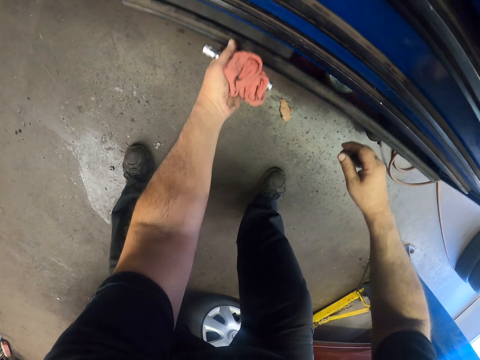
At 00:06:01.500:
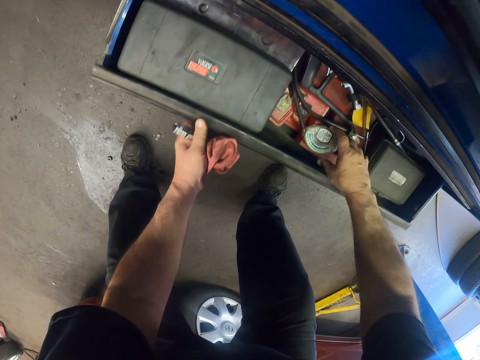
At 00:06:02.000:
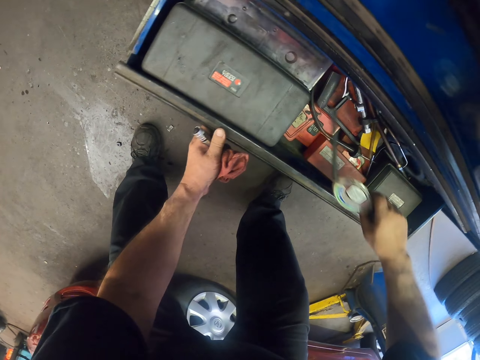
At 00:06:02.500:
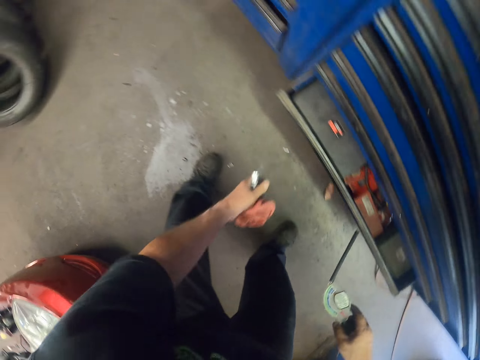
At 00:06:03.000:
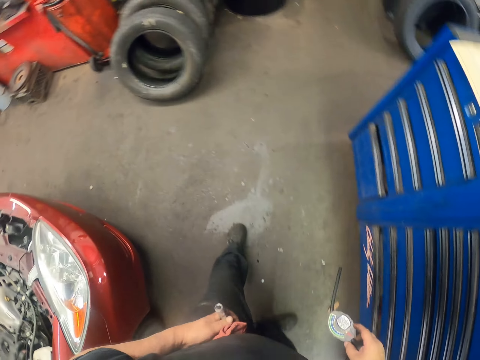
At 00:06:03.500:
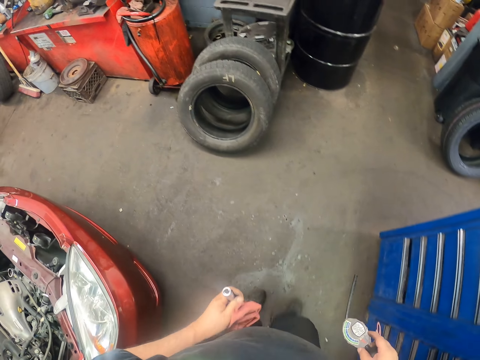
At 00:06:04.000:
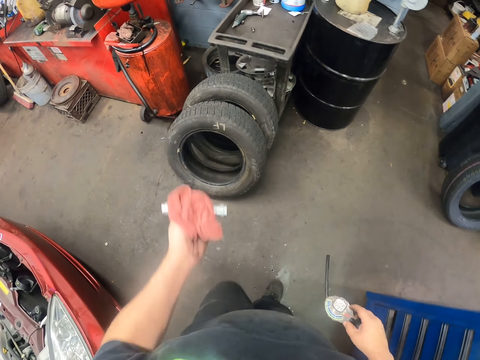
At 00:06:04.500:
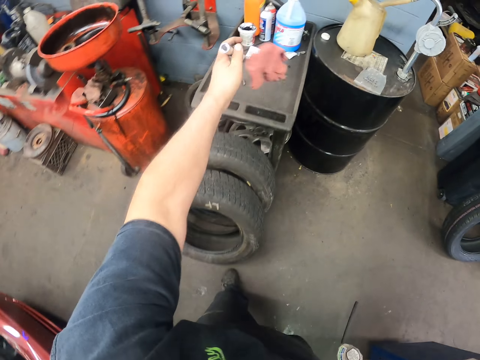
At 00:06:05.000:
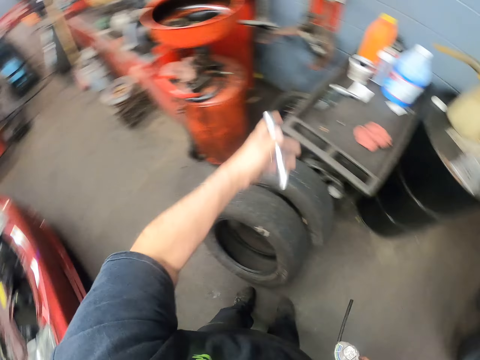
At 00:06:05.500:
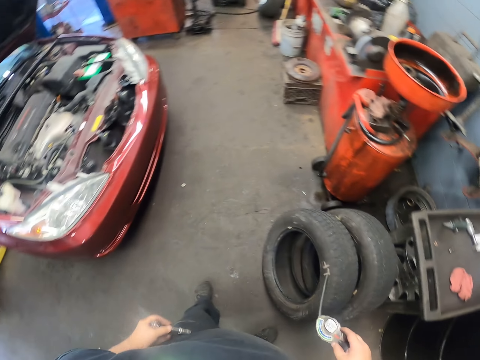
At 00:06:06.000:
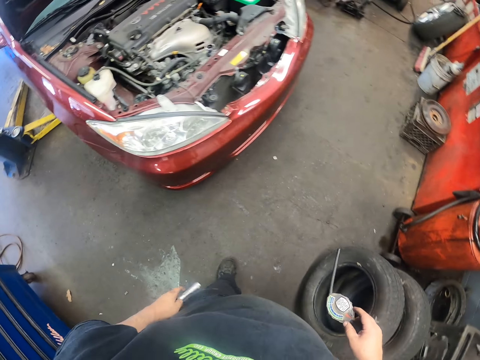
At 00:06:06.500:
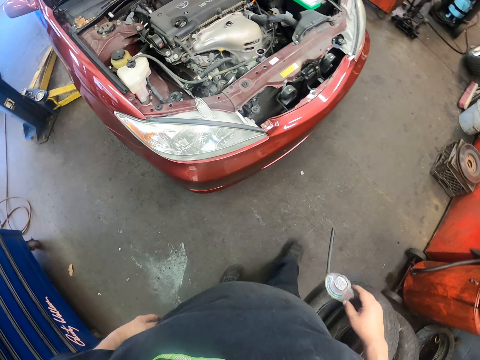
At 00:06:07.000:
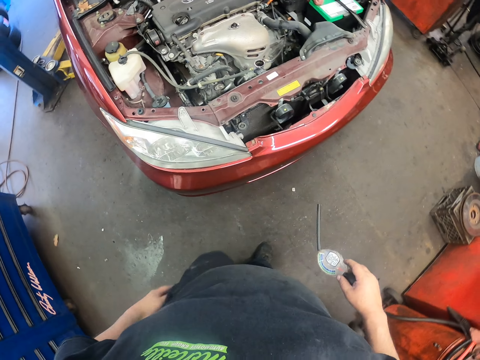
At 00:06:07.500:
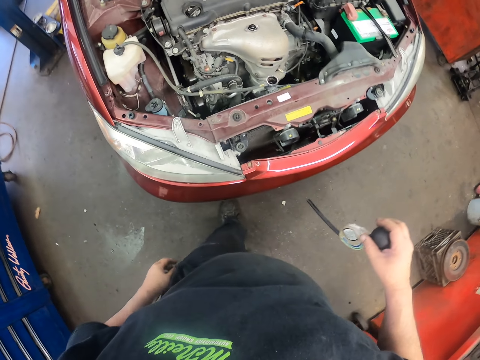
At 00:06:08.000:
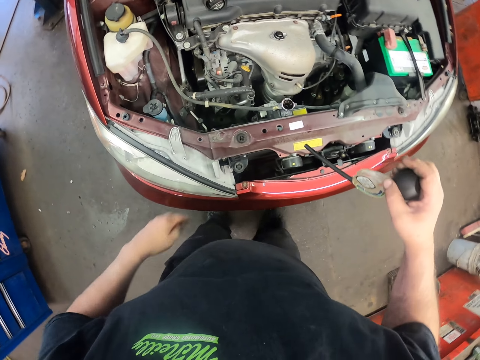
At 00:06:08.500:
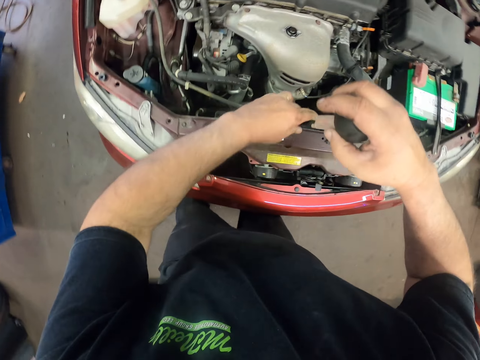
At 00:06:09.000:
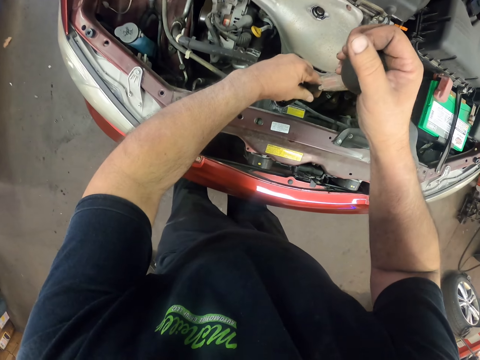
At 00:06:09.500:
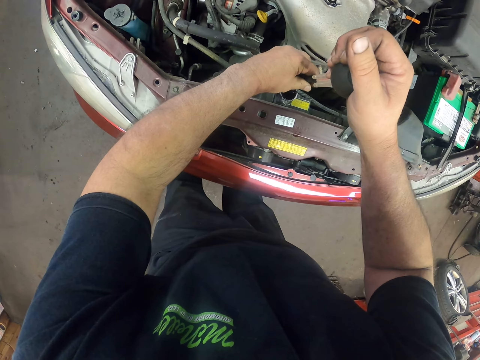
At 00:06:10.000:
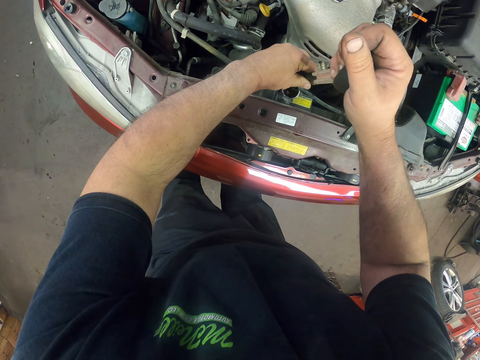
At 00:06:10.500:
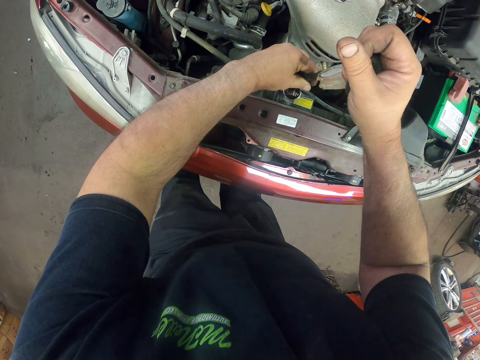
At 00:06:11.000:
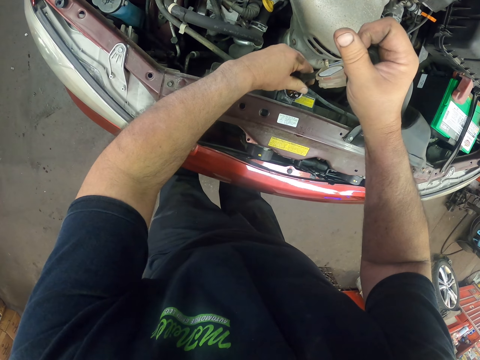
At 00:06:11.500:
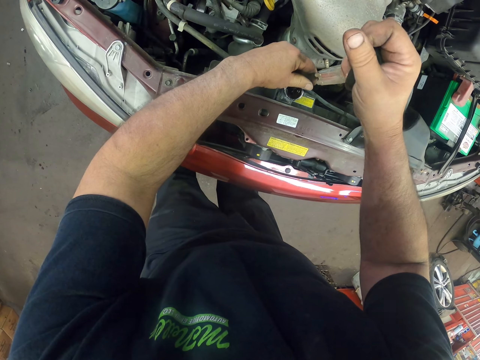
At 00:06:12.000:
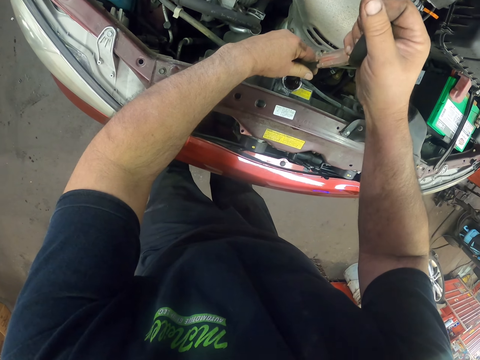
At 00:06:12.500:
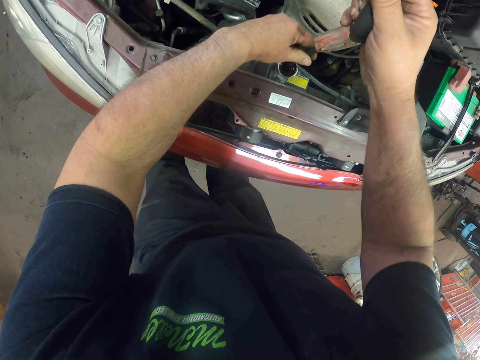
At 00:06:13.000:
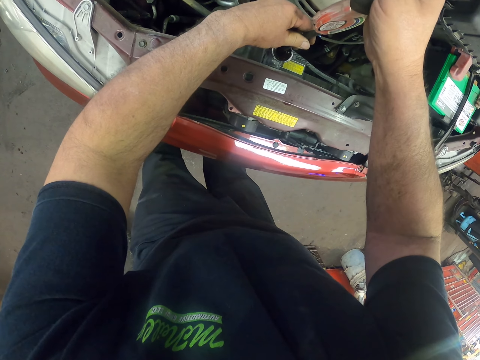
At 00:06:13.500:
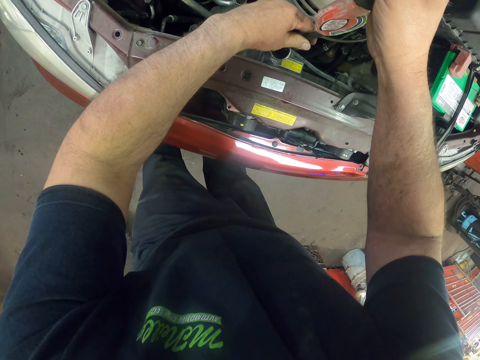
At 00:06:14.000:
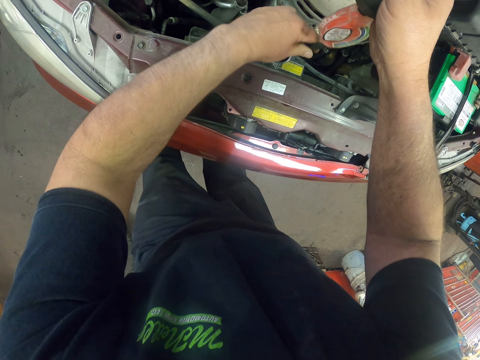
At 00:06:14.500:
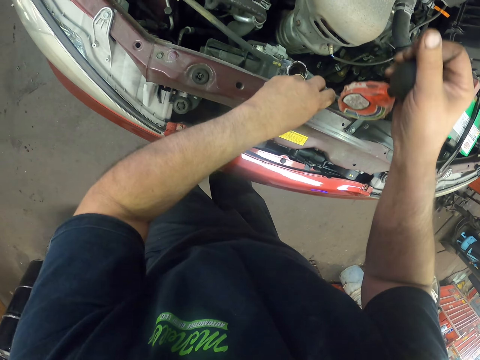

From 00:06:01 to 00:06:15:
The camera wearer opens the drawer. They pick something. They close the drawer. They walk around the room. They put the cloth on the workbench. They walk around the room. They press something. They dip something on the fuel tank.

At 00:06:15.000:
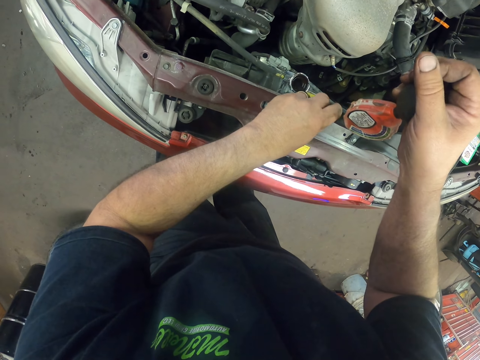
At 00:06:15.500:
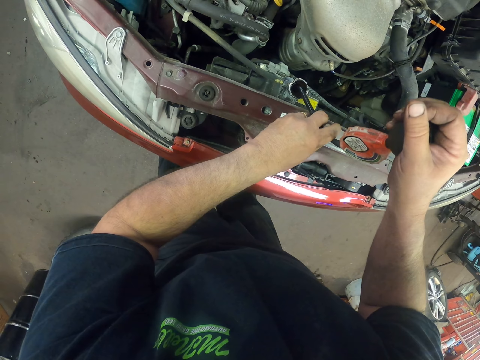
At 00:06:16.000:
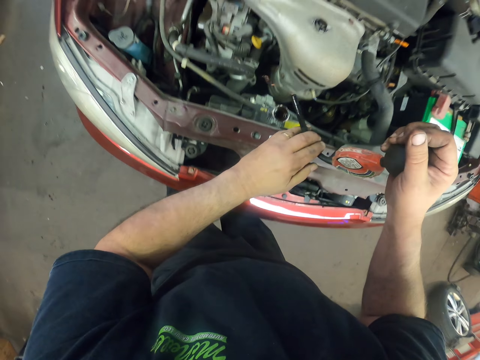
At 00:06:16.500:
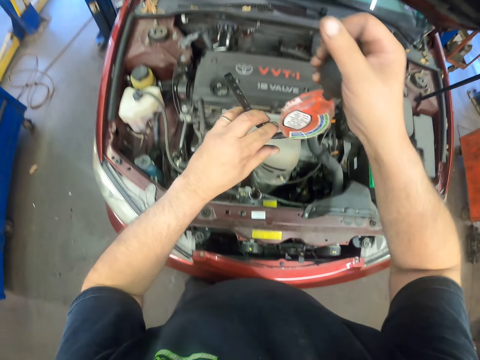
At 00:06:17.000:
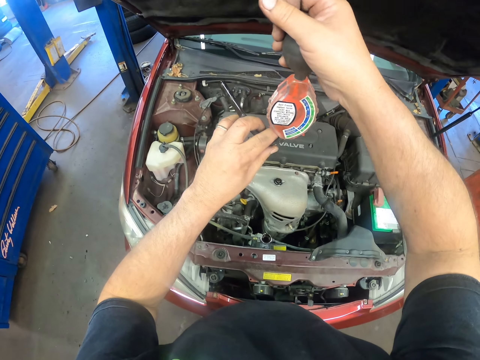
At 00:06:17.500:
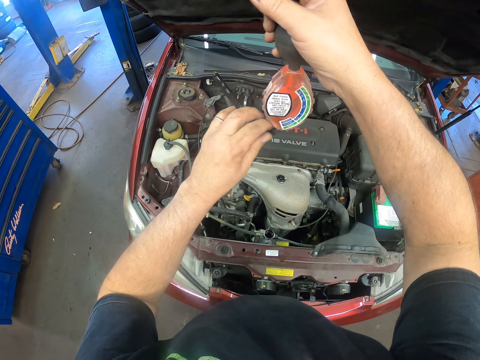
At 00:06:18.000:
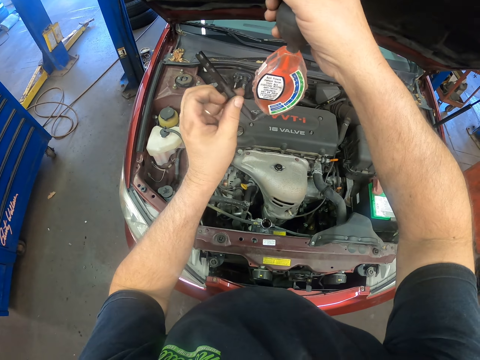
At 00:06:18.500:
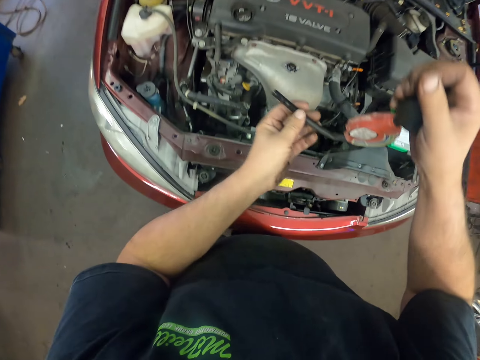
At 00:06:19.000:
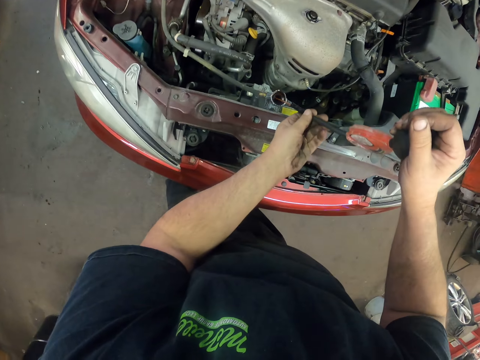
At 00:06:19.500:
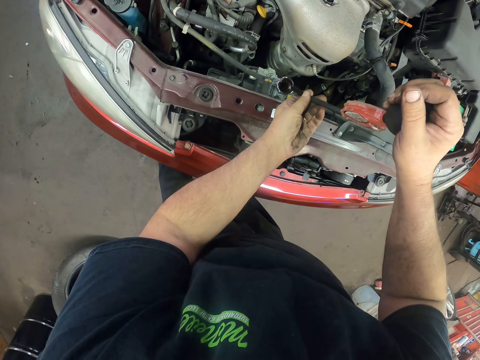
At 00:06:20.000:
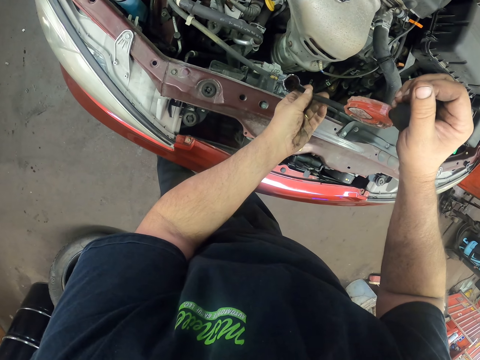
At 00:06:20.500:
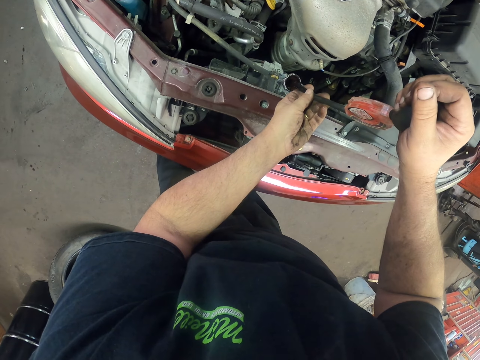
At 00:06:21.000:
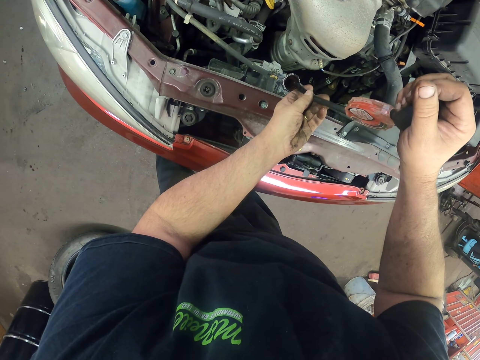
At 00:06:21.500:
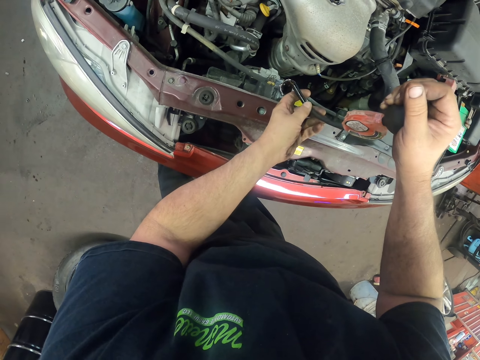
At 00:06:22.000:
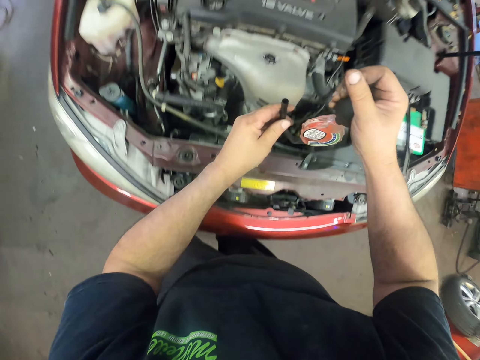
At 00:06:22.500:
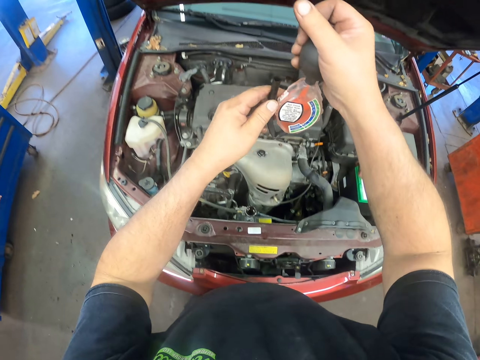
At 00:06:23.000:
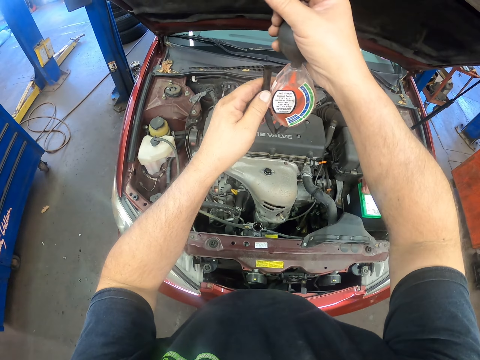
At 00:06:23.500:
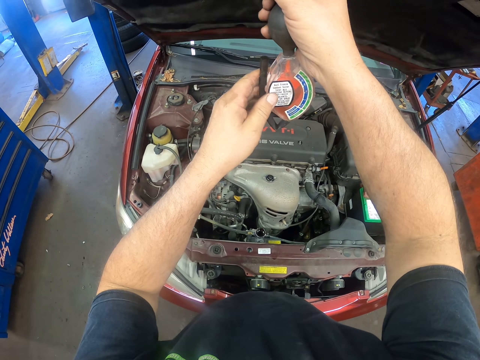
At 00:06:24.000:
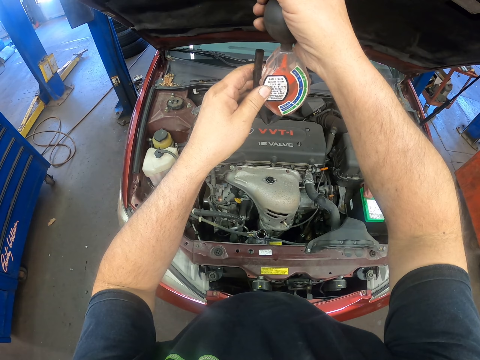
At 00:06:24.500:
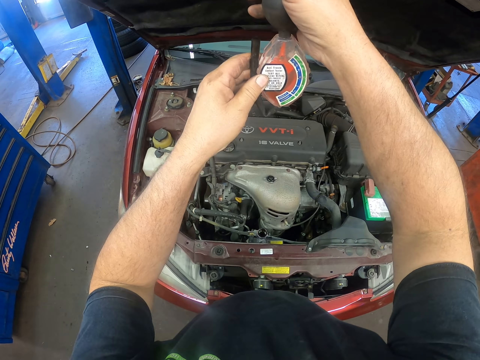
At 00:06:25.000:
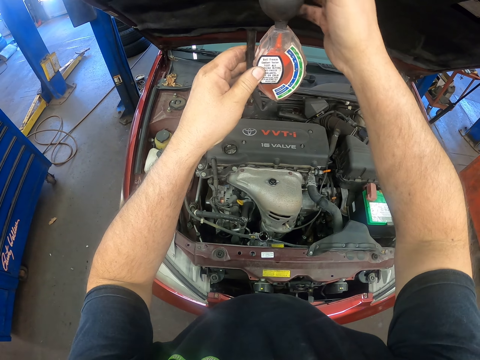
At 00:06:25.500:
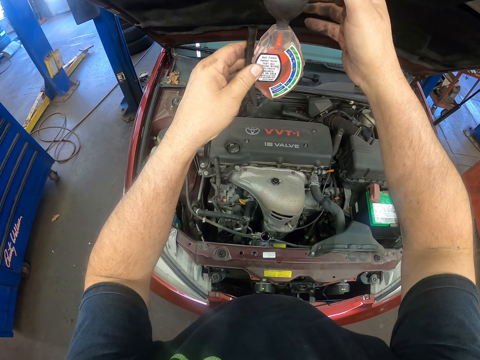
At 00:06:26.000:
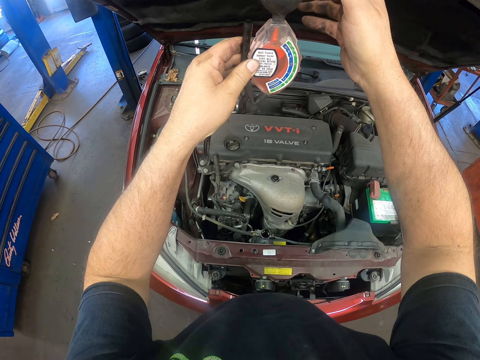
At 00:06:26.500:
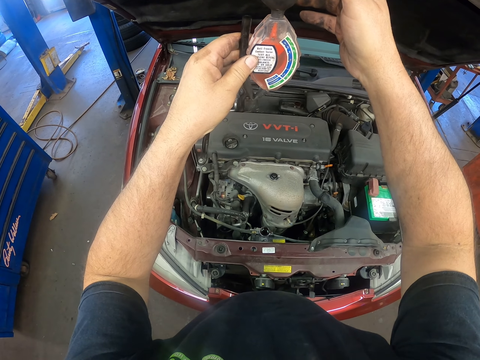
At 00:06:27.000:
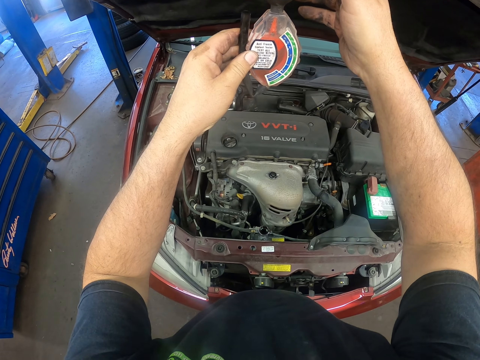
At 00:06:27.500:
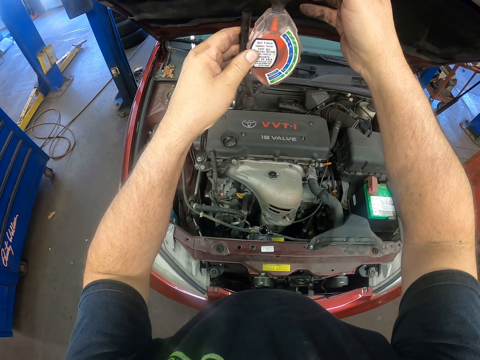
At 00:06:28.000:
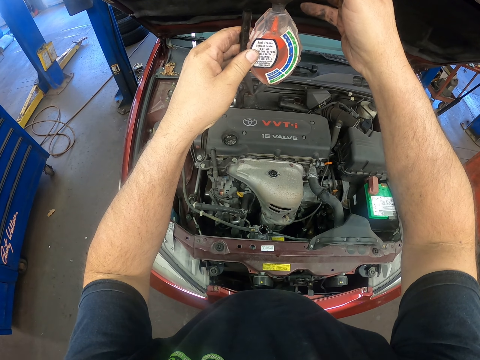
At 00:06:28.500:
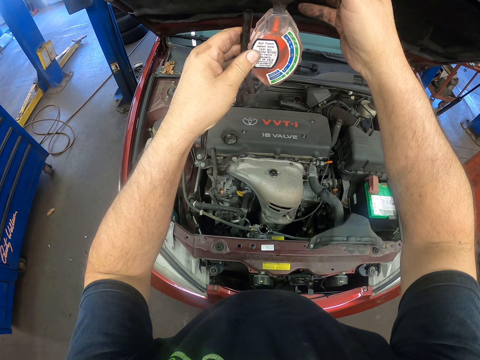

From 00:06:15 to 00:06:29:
The camera wearer raises something. They press something. They put fuel in the fuel tank. They raise something.
